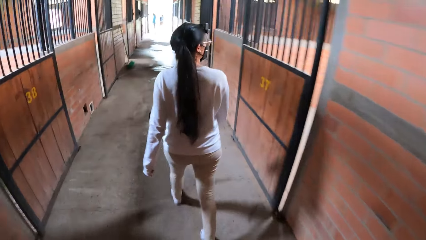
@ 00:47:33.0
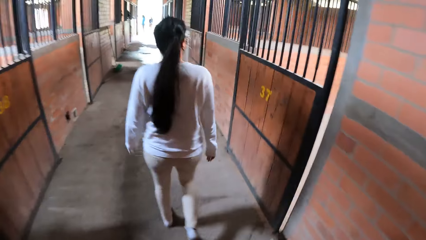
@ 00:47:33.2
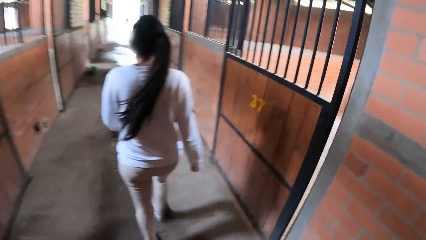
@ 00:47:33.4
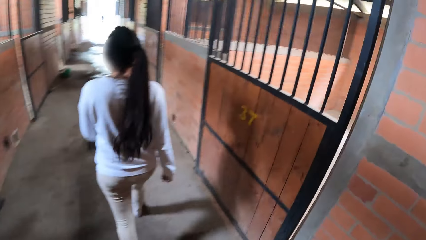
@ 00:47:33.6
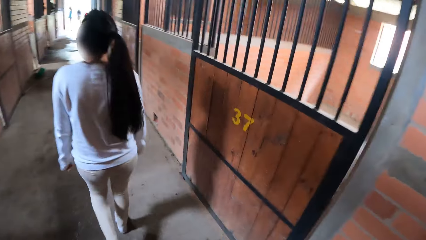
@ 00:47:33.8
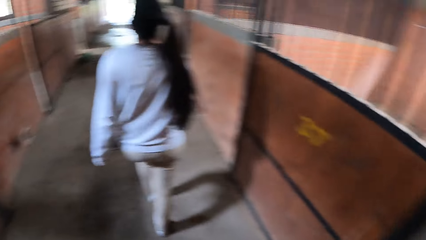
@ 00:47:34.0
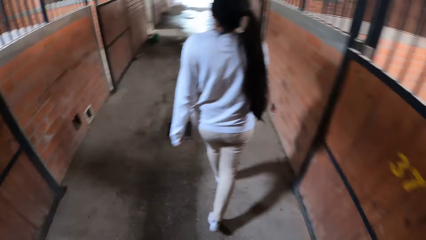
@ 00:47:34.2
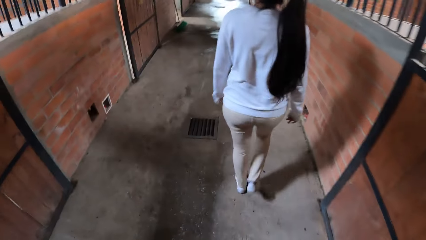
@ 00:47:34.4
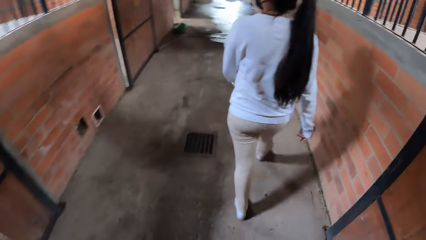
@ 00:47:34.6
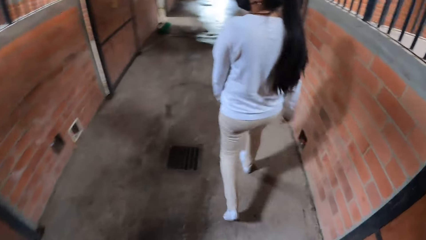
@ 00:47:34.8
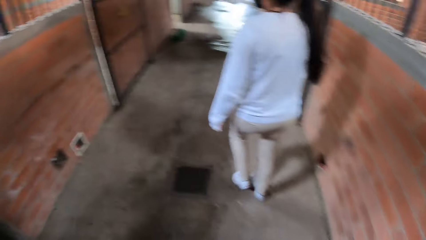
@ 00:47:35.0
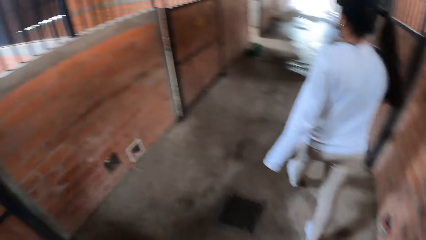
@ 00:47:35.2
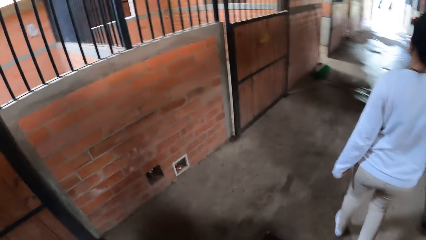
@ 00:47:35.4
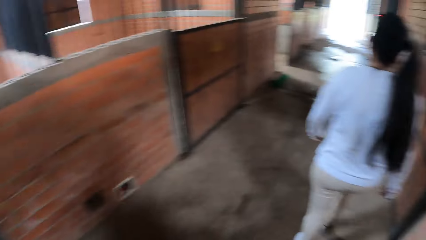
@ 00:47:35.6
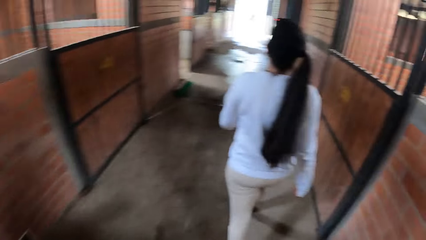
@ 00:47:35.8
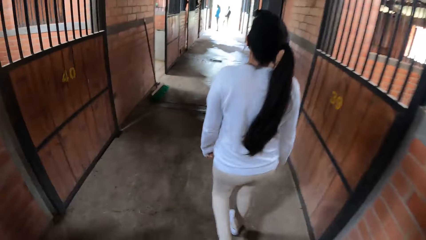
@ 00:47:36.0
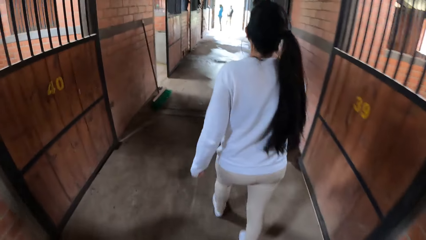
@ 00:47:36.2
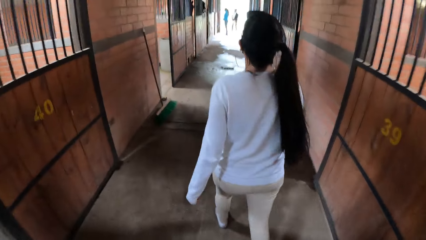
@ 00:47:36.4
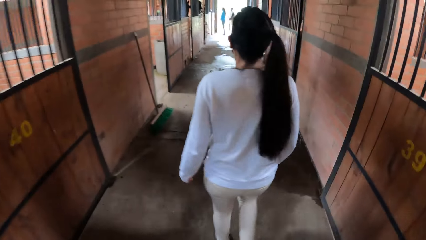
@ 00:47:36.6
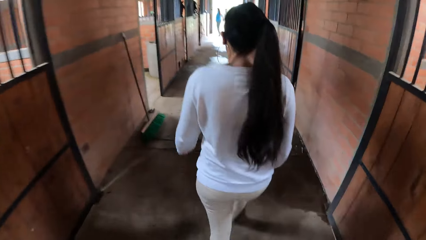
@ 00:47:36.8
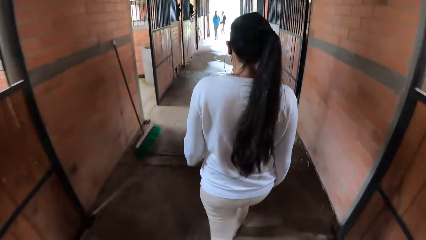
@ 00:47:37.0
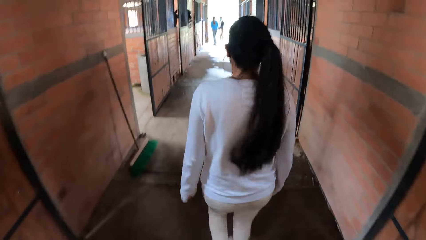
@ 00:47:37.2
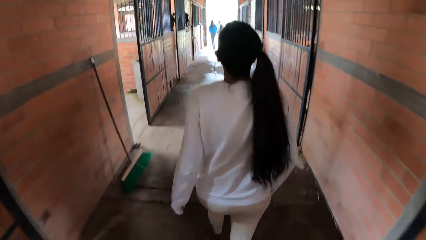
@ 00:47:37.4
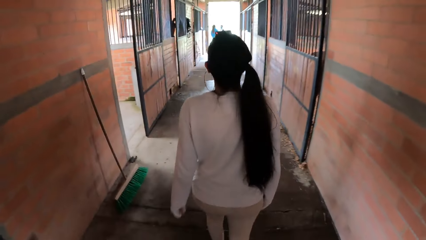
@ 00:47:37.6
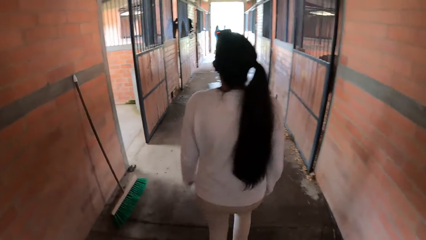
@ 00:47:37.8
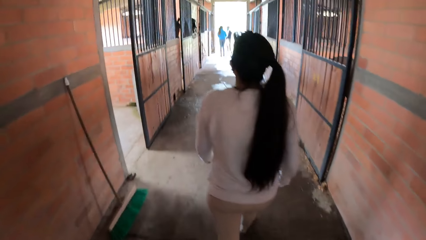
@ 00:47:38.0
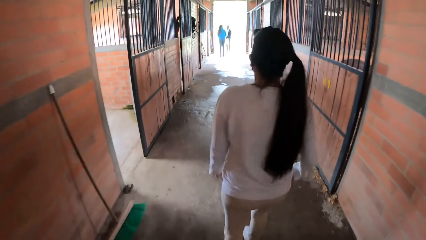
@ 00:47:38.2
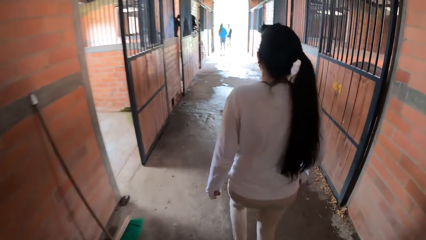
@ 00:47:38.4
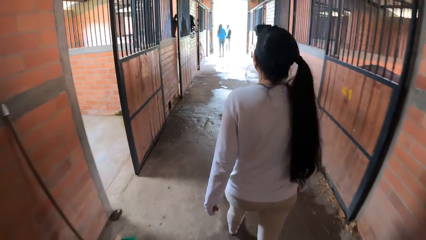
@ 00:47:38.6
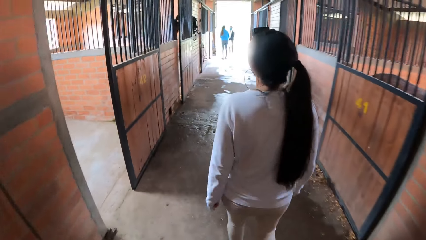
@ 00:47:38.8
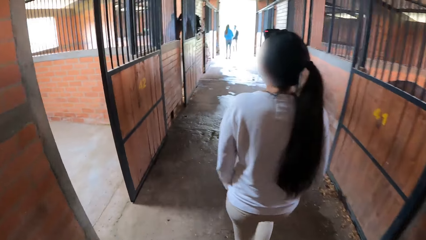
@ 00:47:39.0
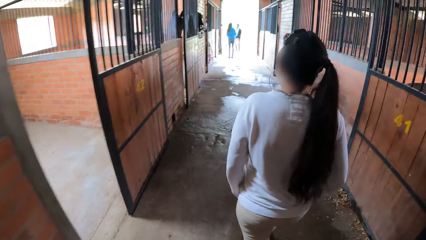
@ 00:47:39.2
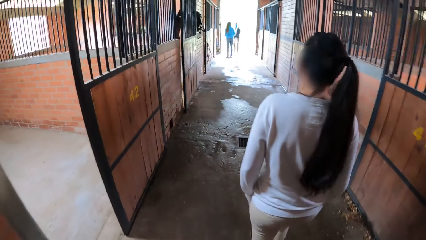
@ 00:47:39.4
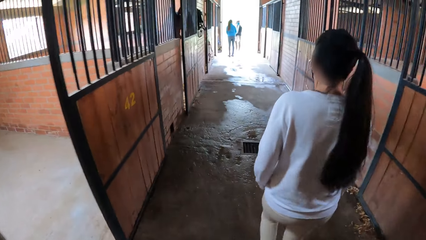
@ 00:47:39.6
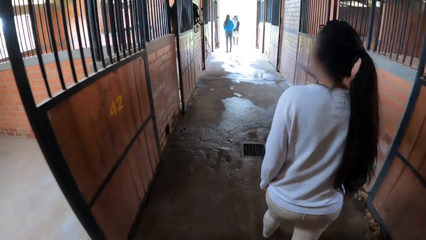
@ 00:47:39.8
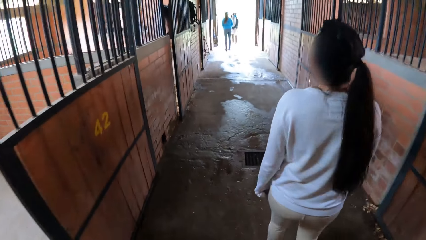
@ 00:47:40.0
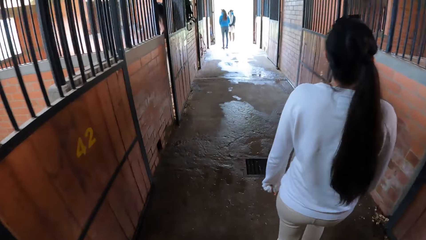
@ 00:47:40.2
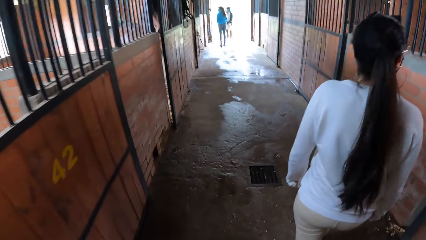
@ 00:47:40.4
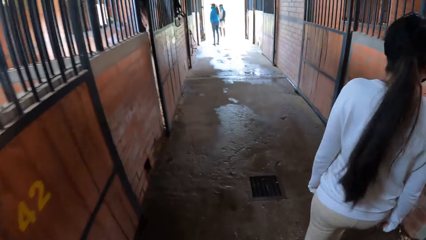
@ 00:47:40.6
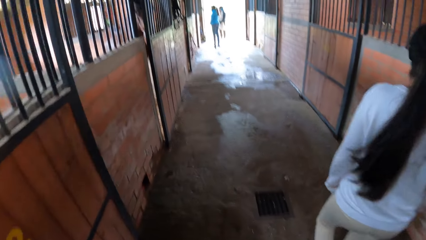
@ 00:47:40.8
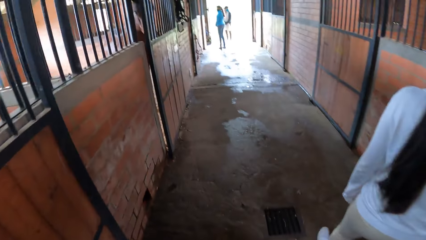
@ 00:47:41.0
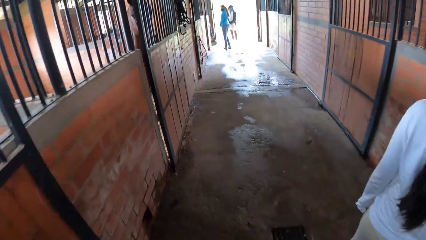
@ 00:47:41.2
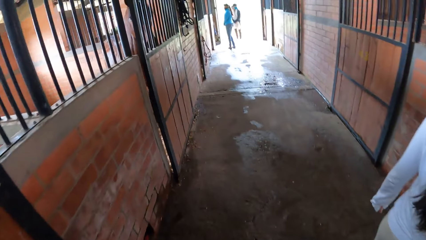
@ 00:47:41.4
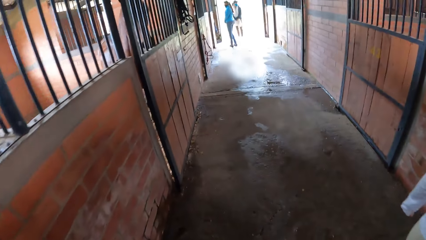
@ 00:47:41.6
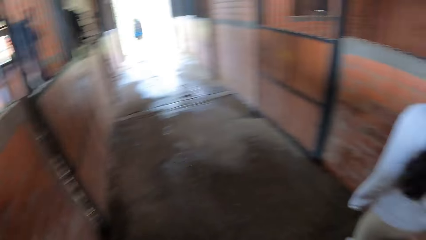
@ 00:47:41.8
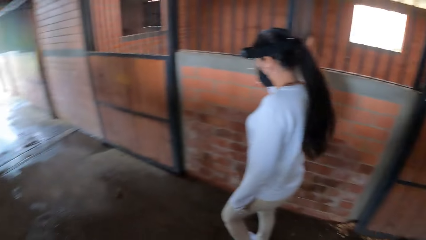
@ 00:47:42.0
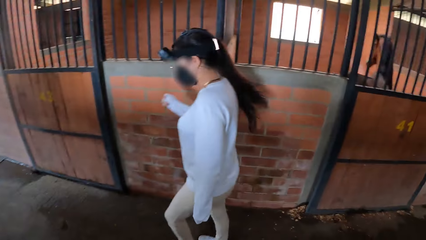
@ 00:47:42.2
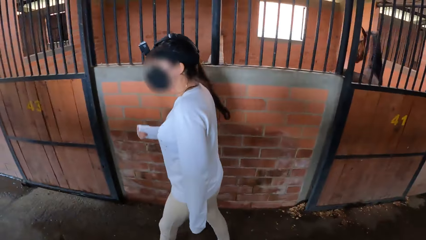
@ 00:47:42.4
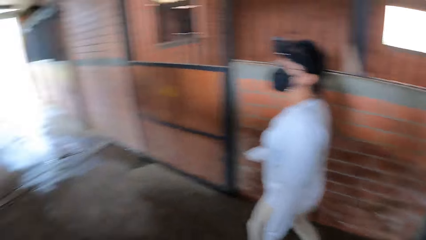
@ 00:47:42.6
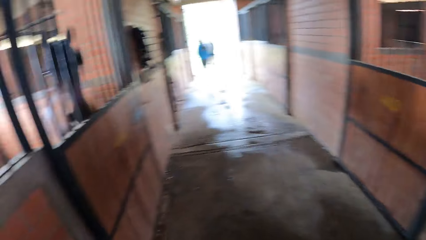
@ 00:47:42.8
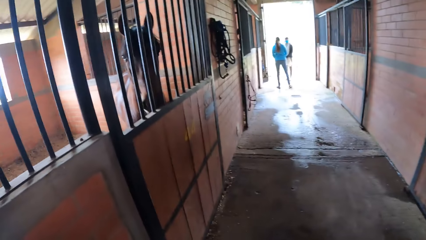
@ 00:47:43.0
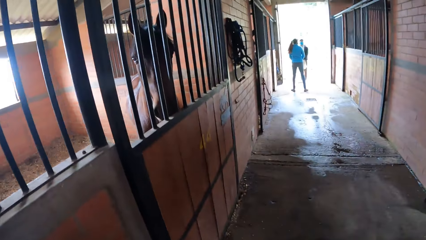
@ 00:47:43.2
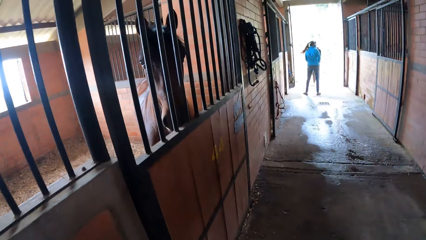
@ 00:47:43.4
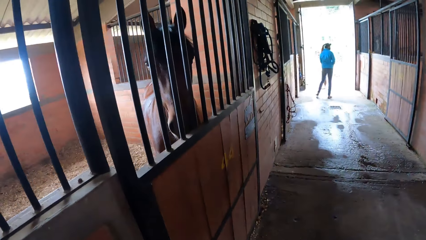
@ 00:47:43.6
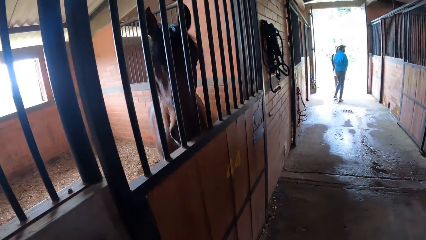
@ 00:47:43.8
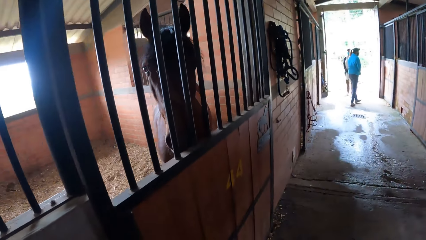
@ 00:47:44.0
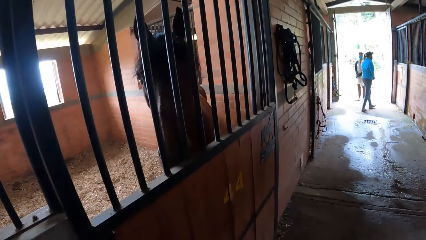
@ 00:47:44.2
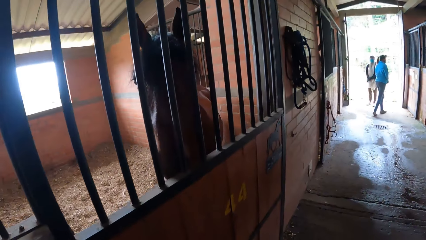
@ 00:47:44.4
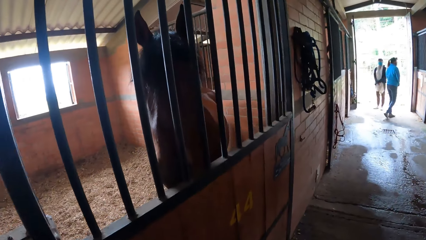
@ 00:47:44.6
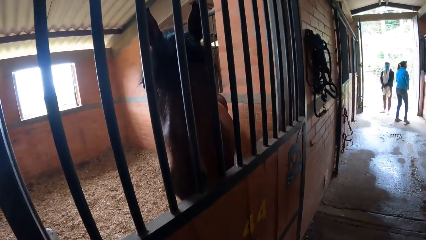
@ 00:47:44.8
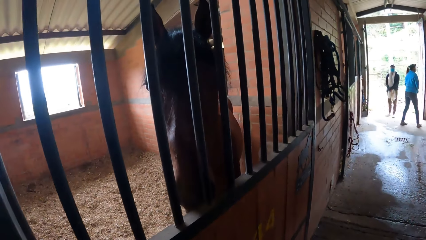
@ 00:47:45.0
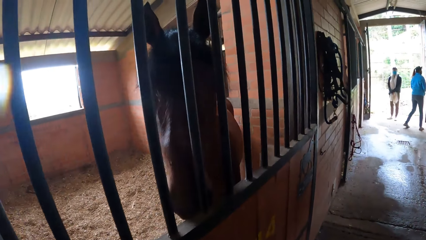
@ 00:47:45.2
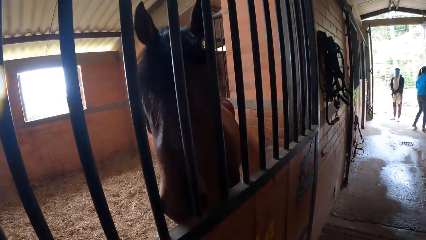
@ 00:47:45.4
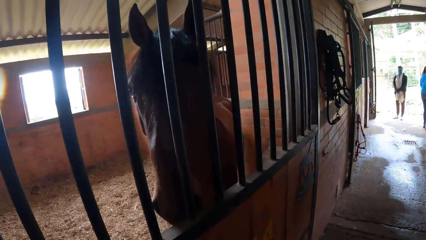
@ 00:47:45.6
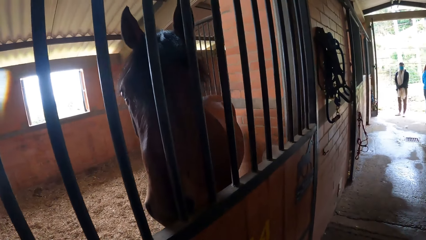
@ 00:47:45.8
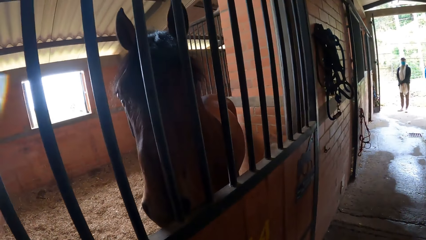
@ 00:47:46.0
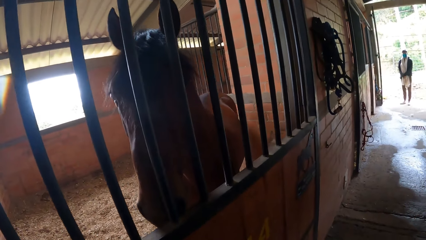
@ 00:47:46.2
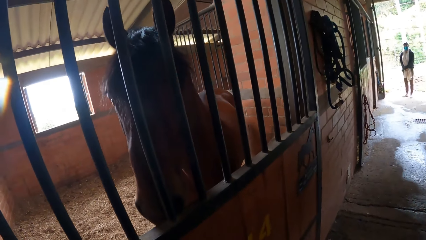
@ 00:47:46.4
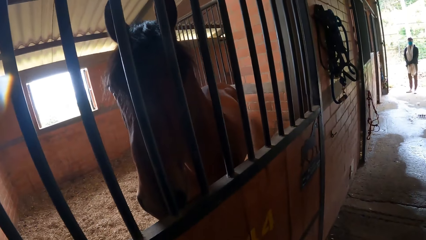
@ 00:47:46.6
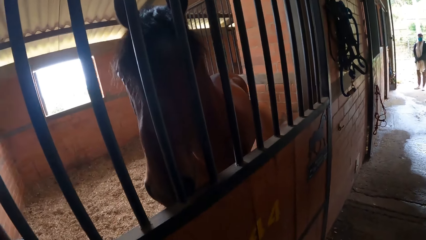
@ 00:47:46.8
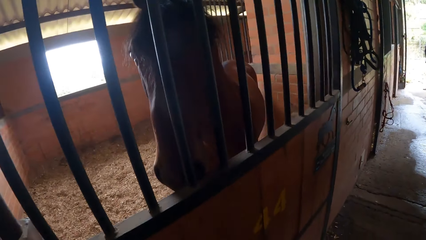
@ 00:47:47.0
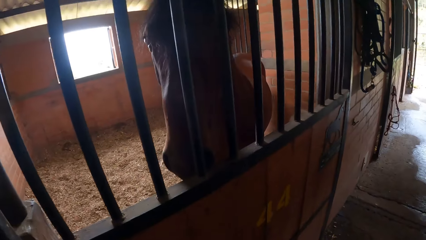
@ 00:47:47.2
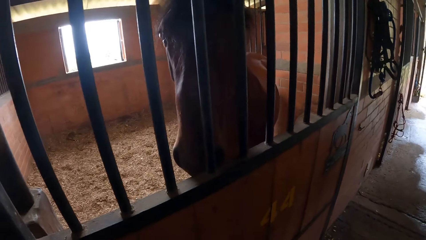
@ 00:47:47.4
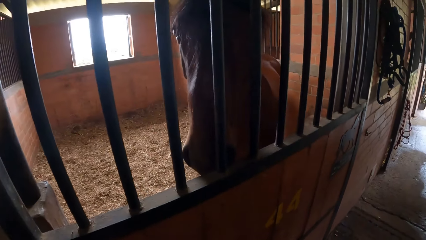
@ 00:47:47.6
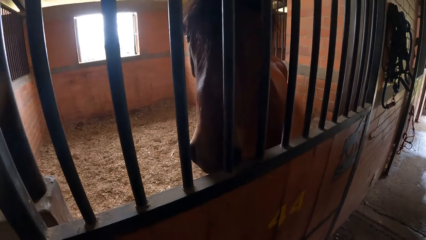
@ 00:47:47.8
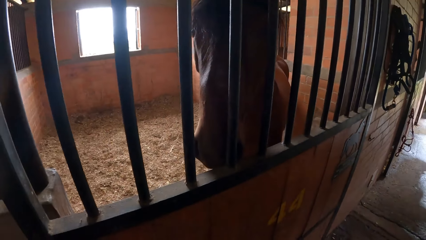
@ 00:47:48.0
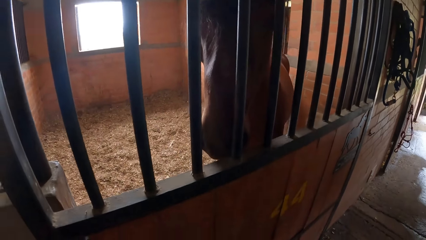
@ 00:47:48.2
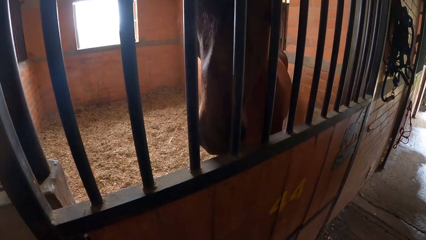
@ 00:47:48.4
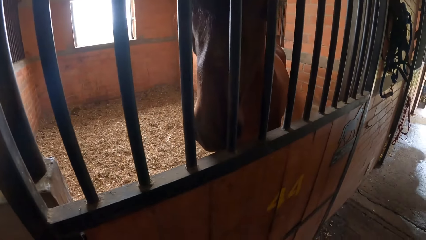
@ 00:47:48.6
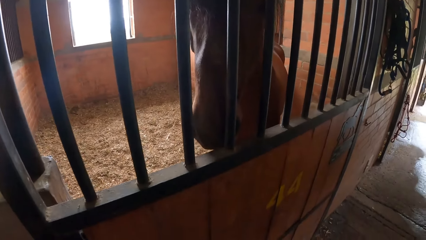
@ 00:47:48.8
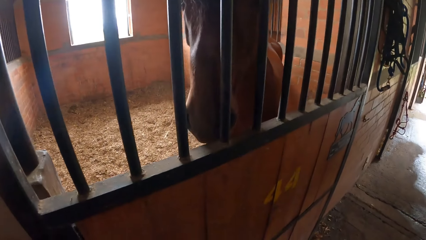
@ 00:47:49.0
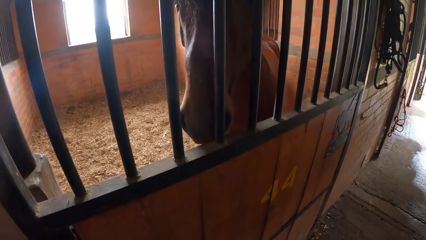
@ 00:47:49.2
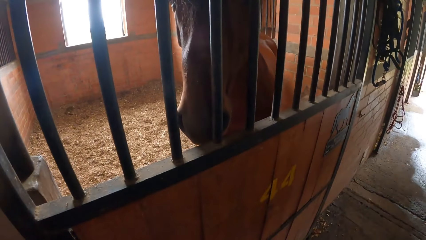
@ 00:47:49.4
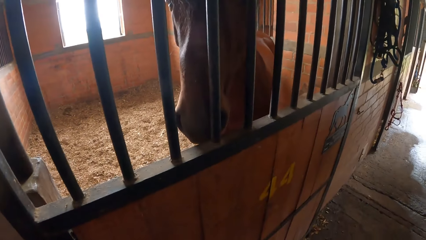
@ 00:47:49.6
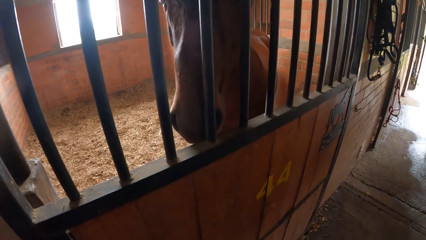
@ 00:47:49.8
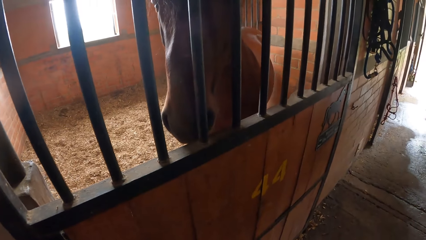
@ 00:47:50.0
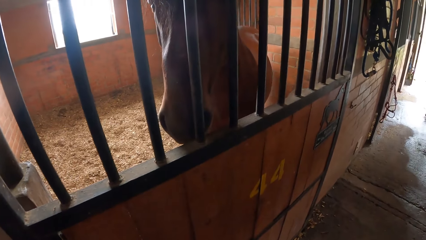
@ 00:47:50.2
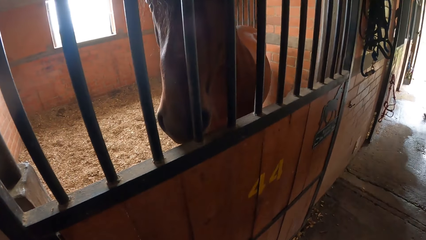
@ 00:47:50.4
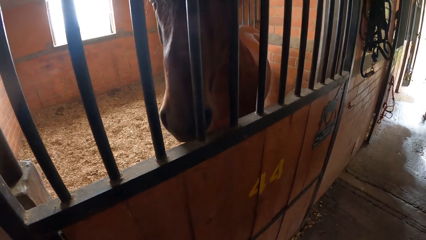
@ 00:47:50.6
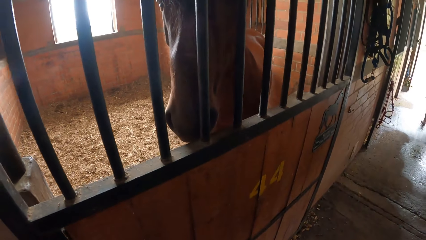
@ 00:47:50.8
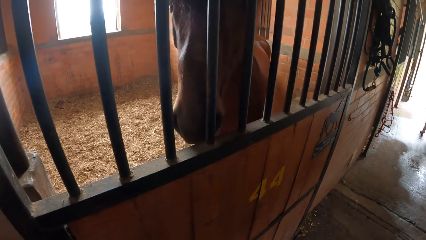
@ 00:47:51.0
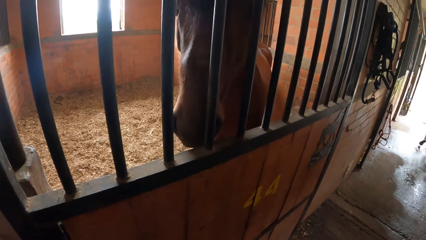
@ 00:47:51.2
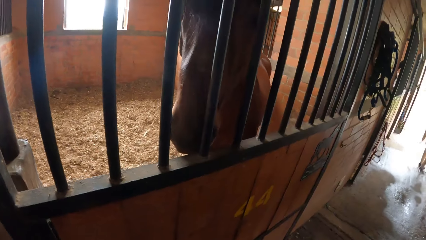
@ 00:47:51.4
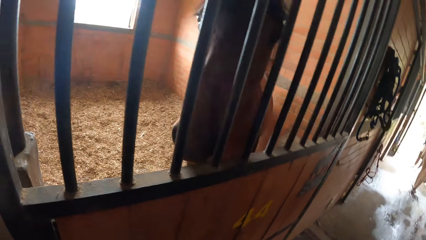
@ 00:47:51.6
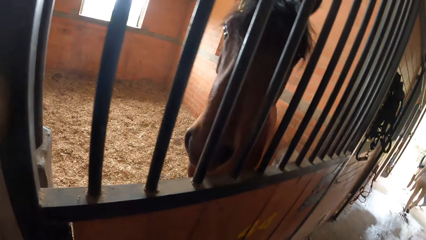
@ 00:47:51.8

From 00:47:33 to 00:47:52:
The woman touches a mask on her face with her right hand.
